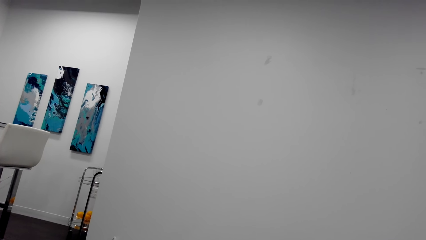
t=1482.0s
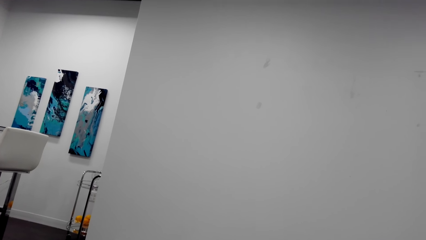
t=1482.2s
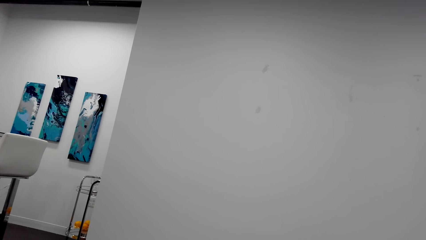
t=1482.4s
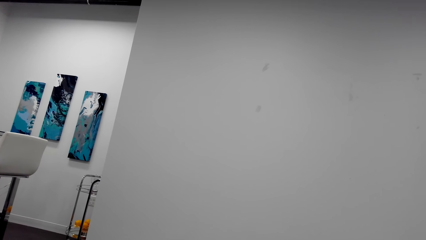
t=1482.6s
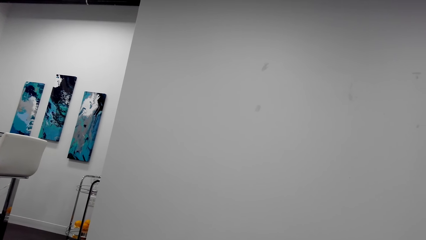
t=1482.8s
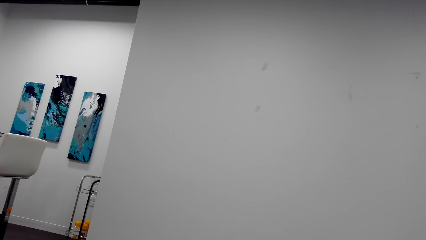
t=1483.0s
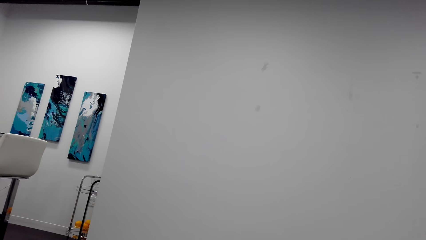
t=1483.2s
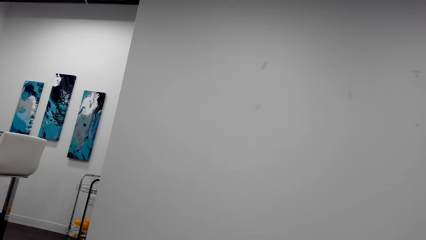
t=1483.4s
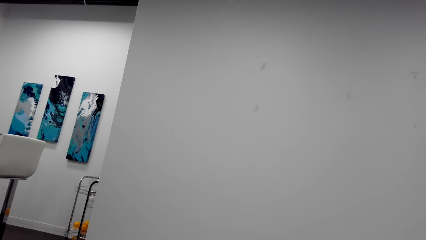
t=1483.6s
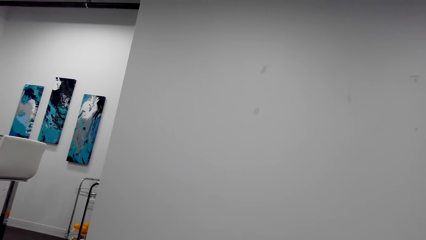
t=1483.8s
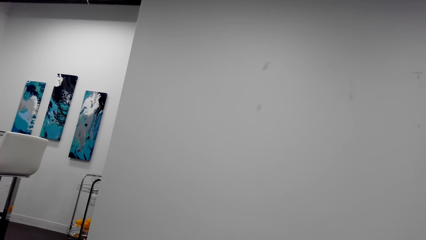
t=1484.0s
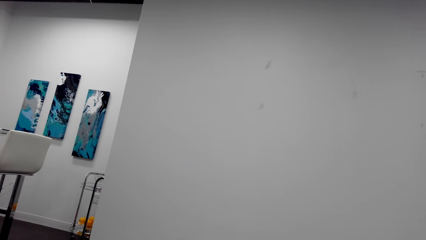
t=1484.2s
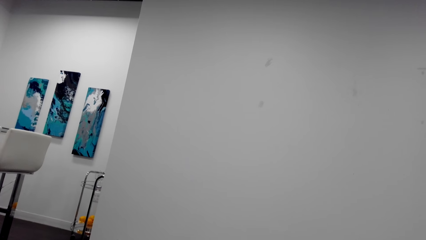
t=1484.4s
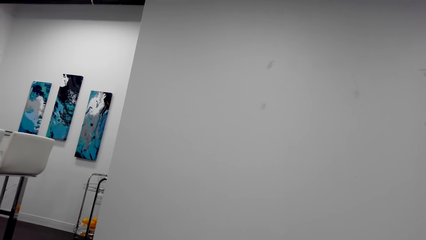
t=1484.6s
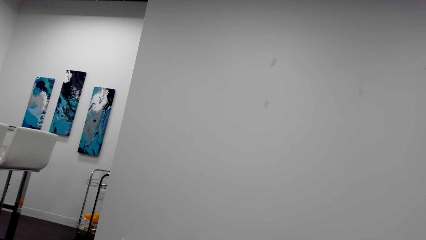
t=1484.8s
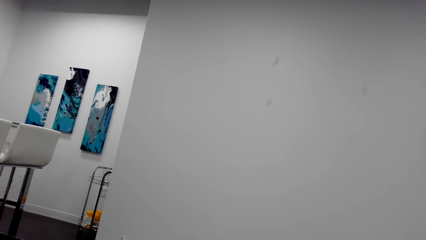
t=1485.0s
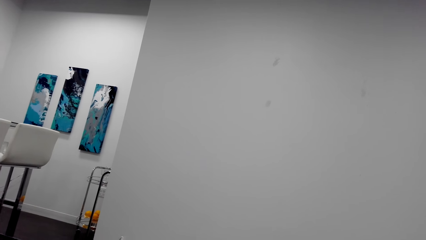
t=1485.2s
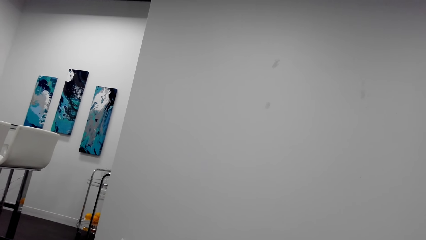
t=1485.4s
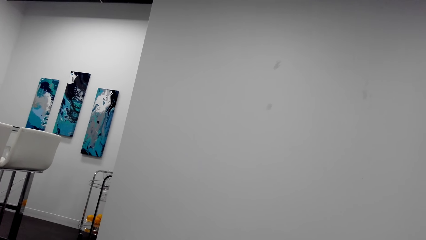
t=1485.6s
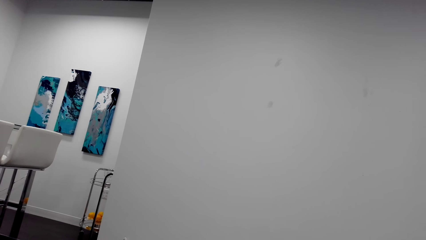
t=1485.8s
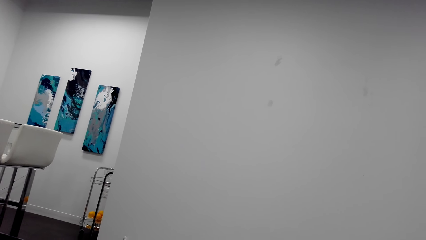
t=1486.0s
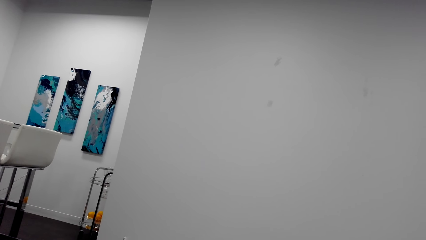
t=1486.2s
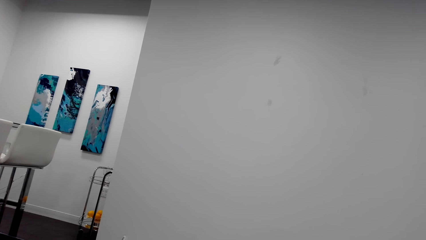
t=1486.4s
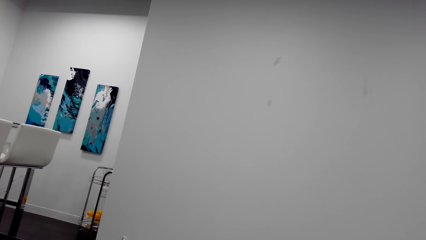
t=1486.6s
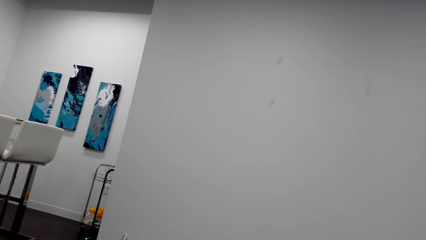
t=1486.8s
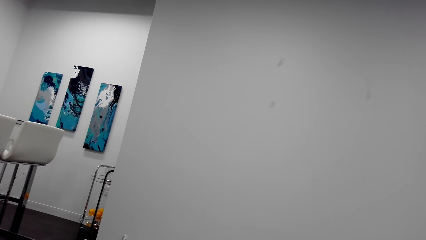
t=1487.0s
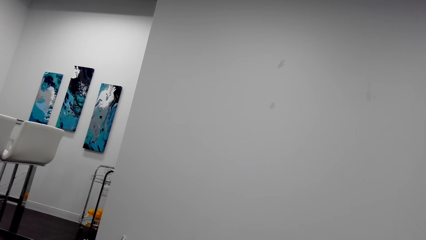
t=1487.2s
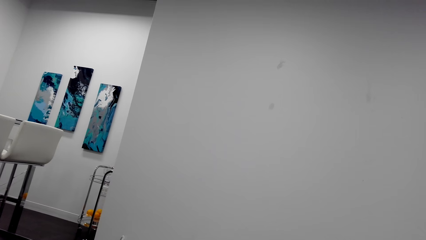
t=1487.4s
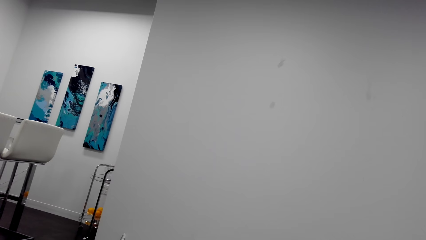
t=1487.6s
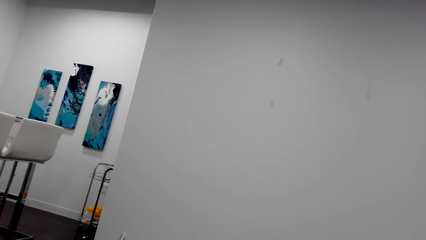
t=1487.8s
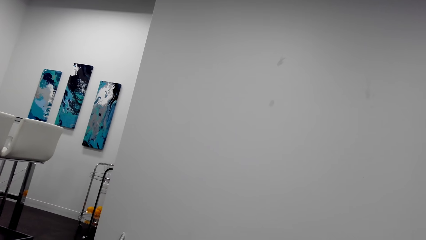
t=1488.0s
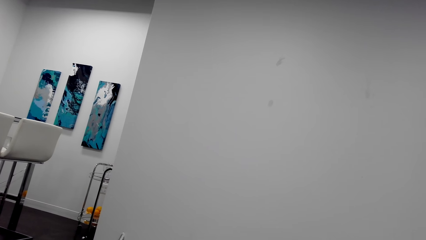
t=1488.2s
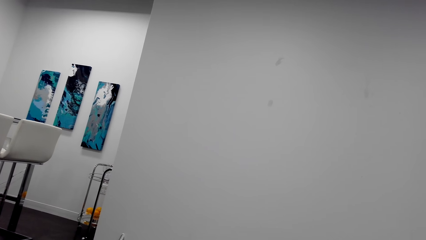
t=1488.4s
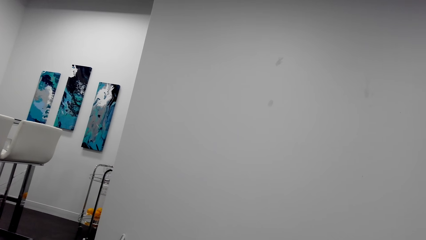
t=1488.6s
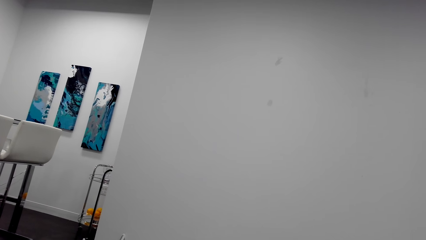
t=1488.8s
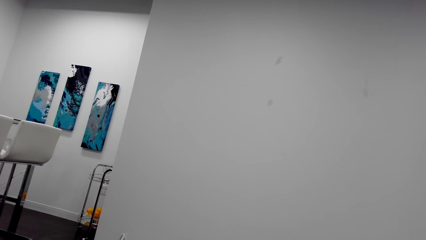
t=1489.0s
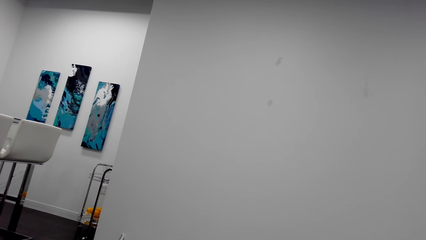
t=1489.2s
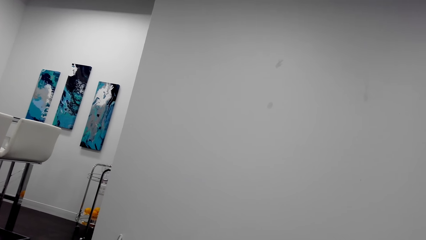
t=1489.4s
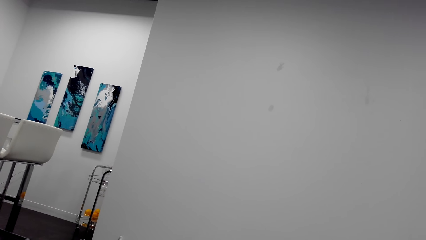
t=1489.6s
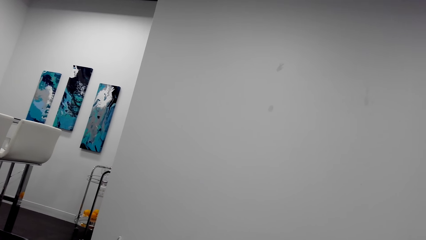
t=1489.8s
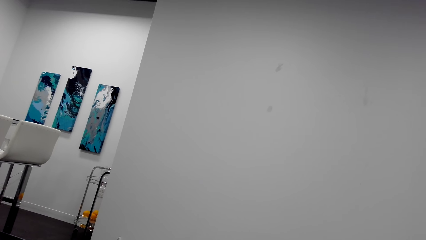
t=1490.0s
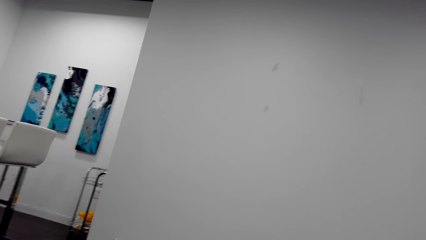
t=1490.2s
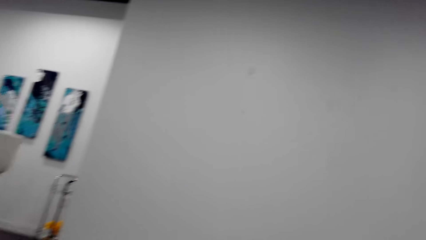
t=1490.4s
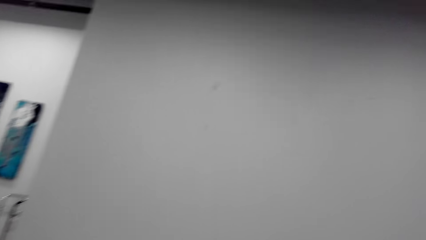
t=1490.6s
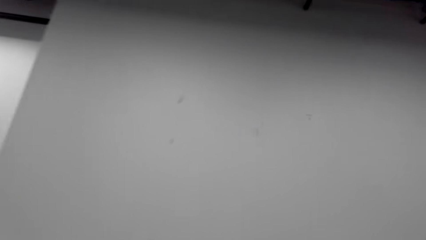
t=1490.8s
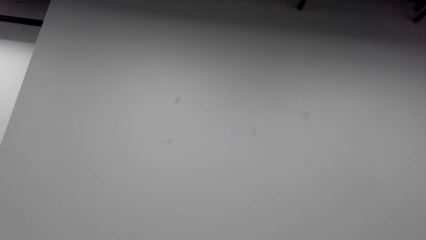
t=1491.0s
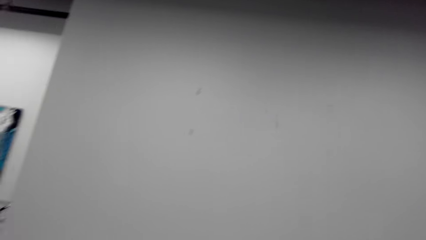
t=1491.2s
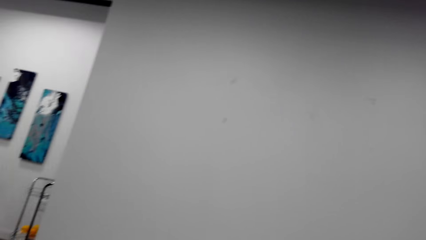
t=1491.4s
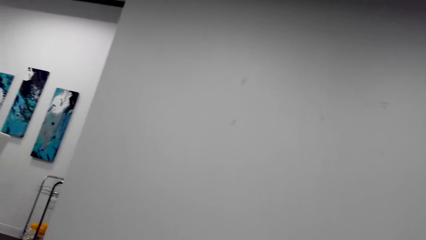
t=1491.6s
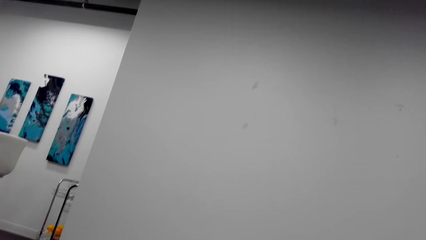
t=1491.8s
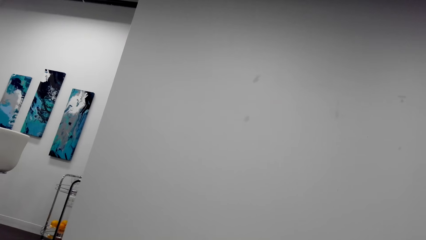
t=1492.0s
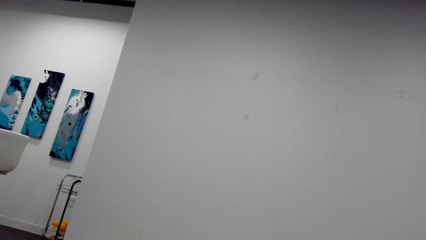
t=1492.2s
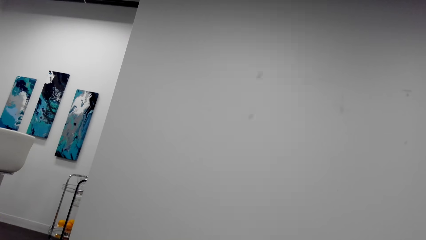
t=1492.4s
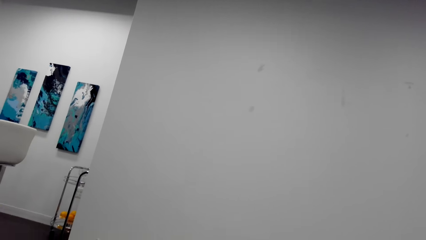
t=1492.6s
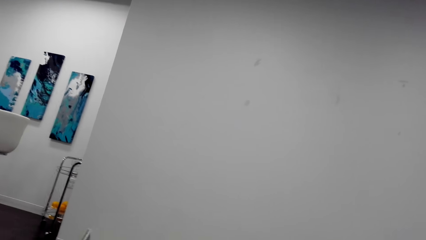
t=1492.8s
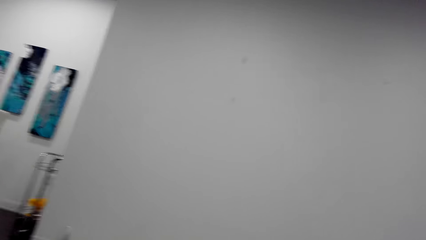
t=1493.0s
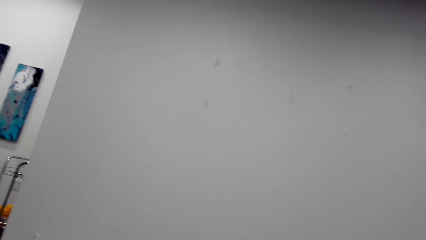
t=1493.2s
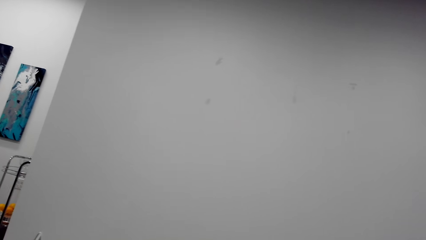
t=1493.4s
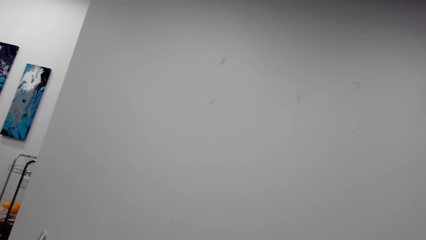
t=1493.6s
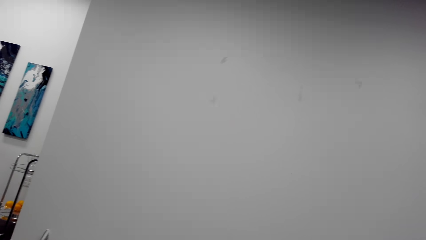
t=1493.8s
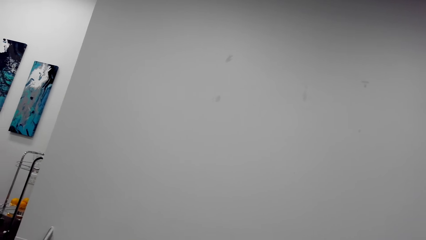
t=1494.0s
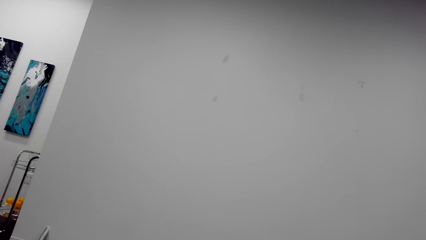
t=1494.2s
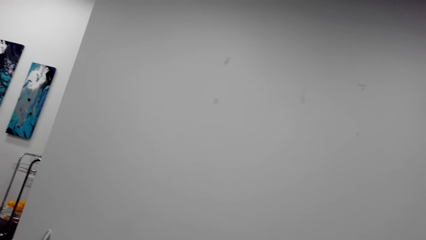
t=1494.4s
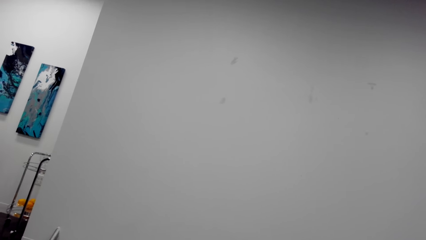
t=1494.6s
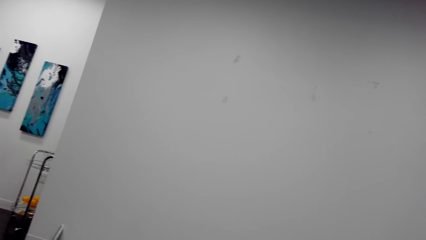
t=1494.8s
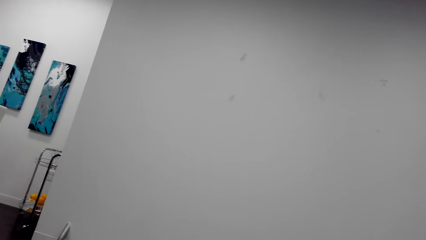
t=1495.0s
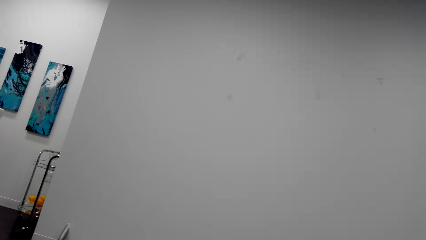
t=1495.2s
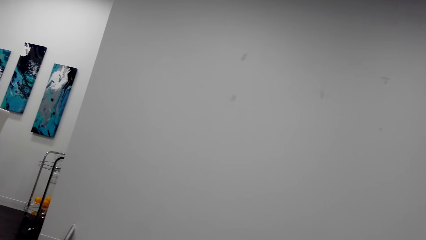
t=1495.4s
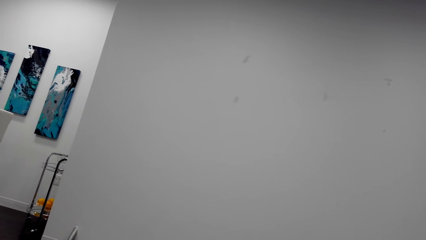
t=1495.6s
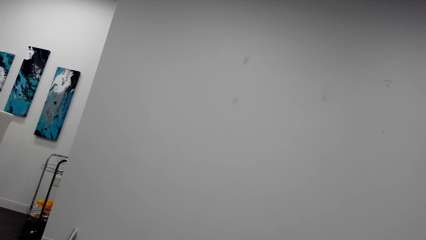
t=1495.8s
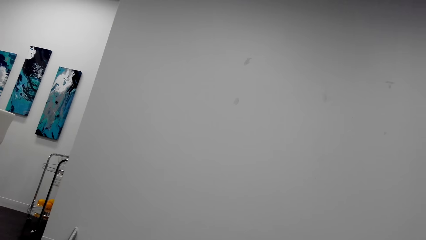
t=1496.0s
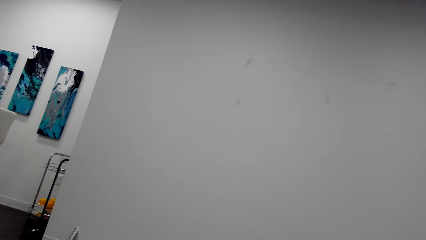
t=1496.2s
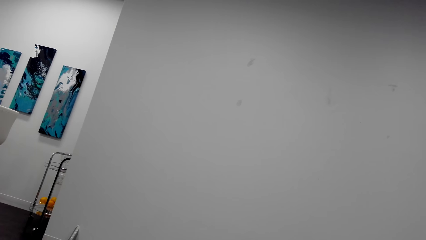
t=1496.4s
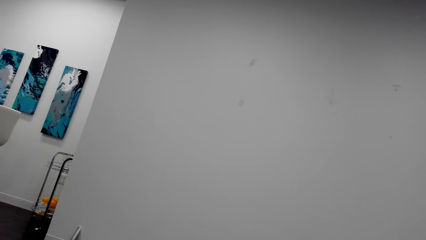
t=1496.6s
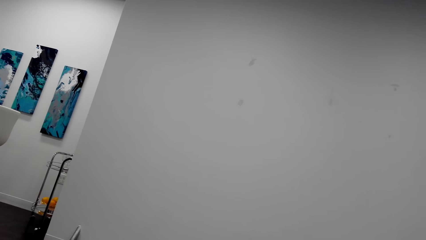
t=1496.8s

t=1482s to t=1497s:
The camera wearer talks over the phone. They look around the room. They look around the room. They talk over the phone. They look around the room.
